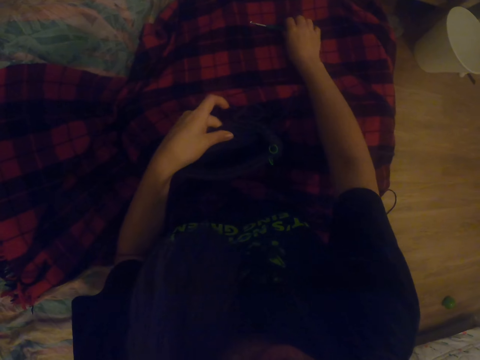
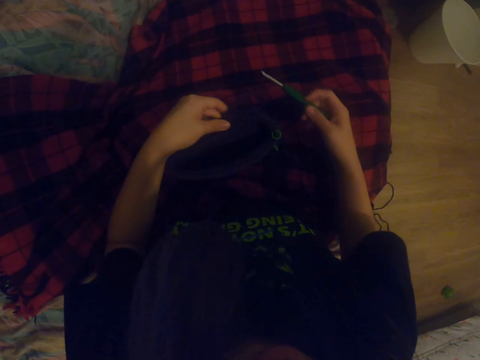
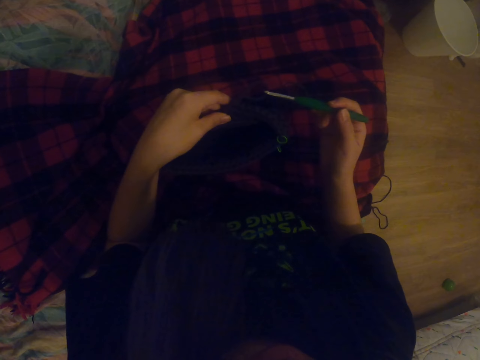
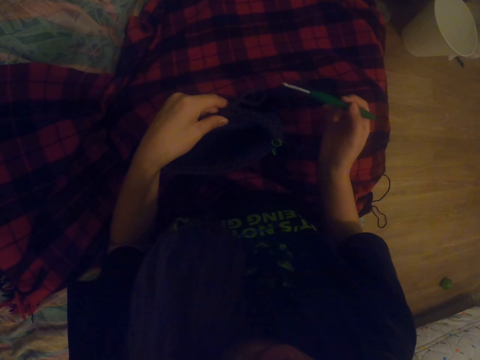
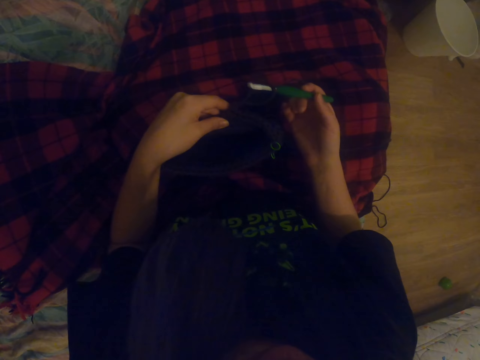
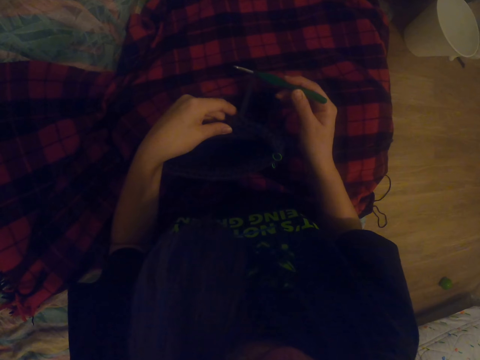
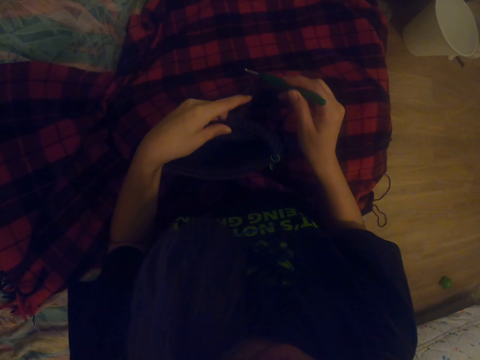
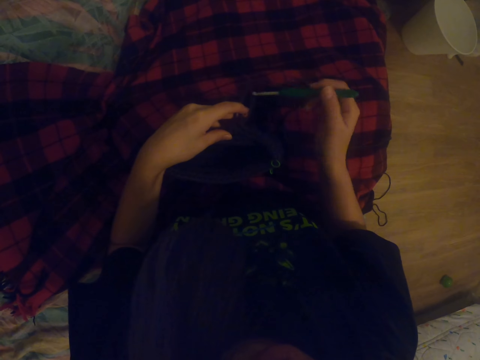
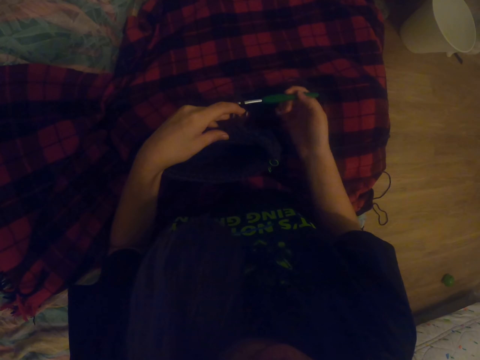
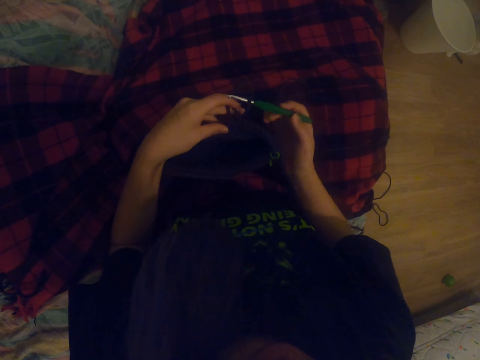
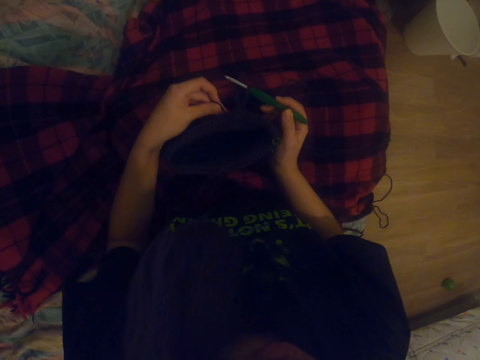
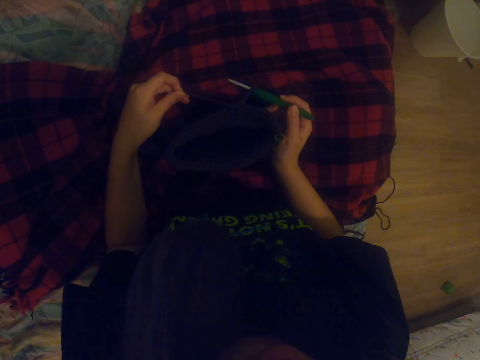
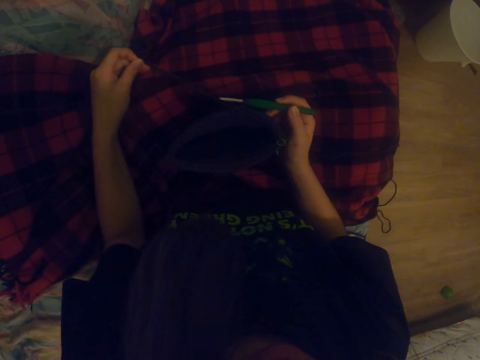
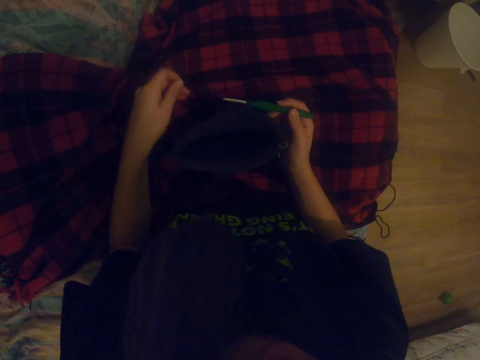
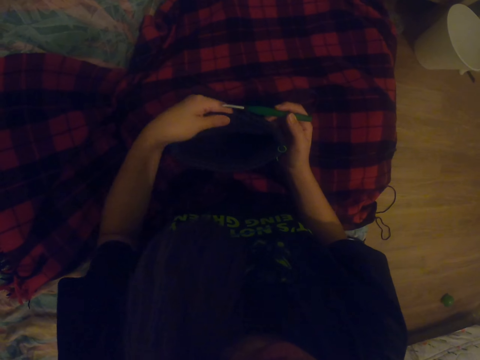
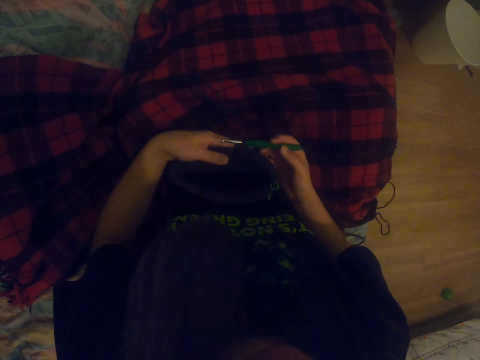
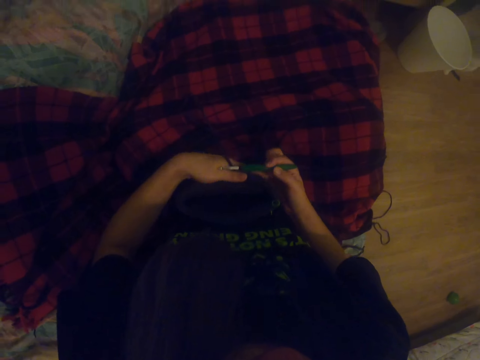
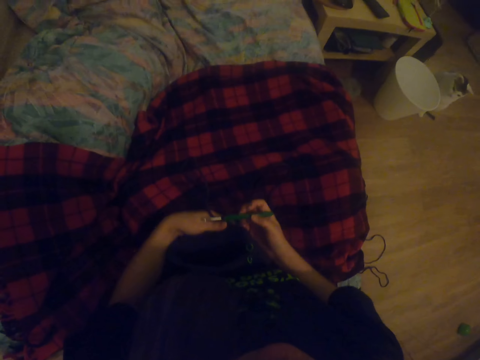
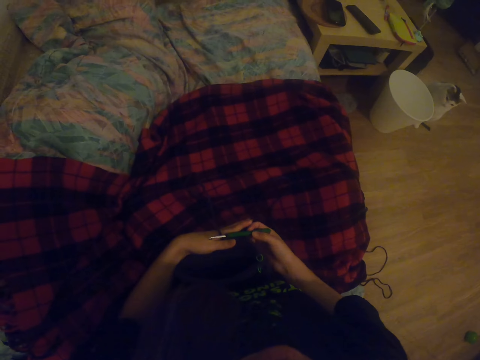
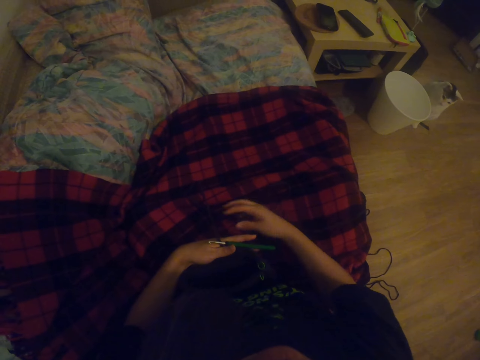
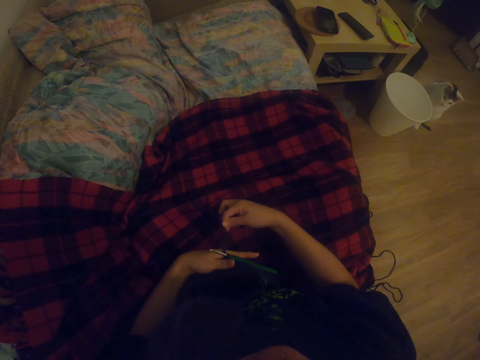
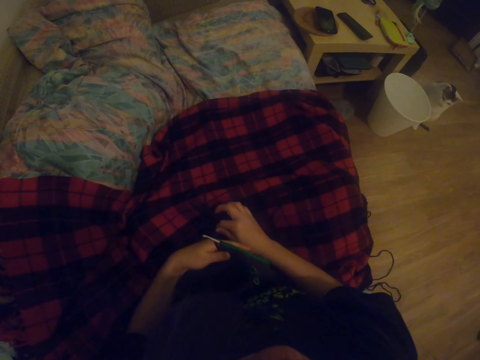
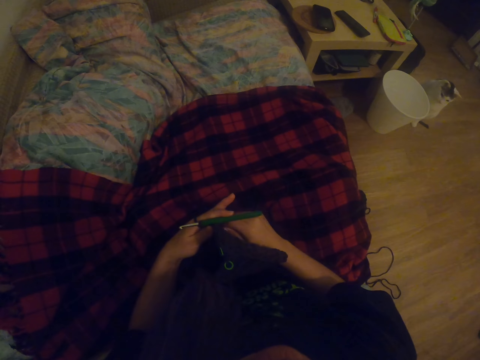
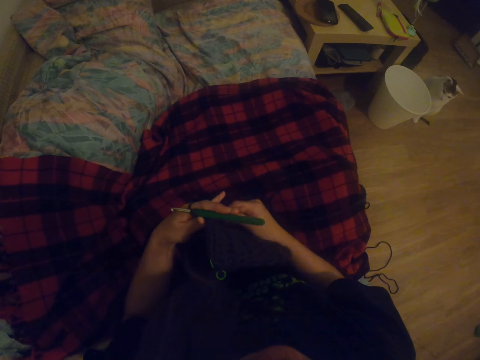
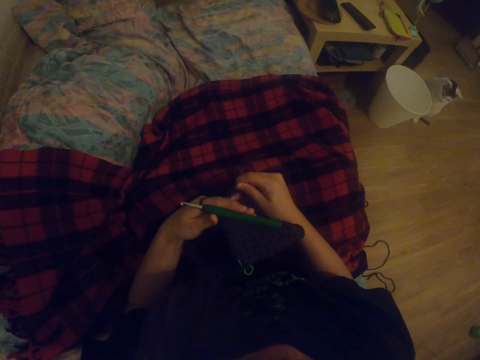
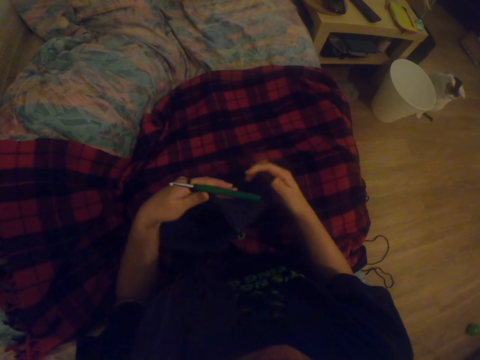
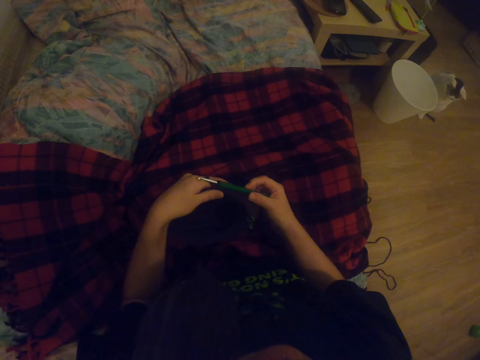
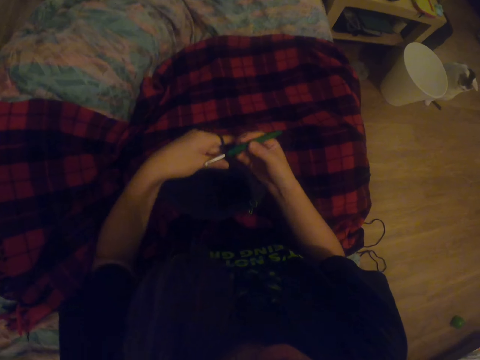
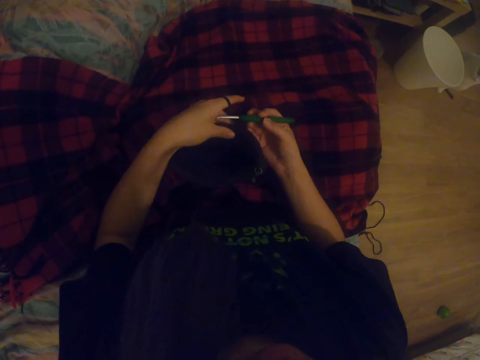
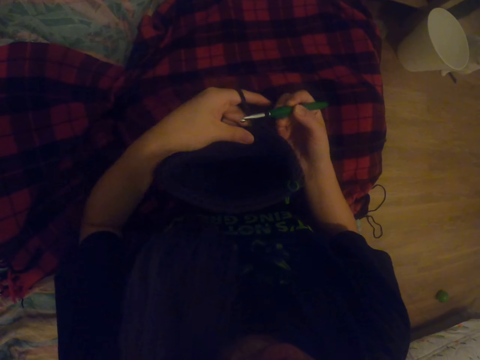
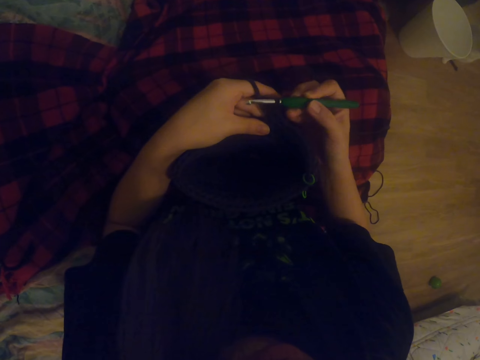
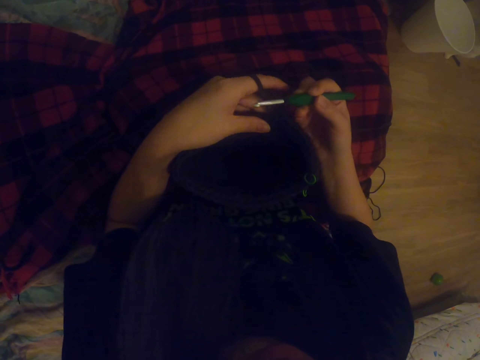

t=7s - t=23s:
The camera wearer picks up a crochet or punch needle. They put the knitting crochet in the thread. They pull a thread. They put the punch needle in the thread. They hold the knitted bag. They pull the thread. They put the thread in between the fingers. They hold the knitting crochet.

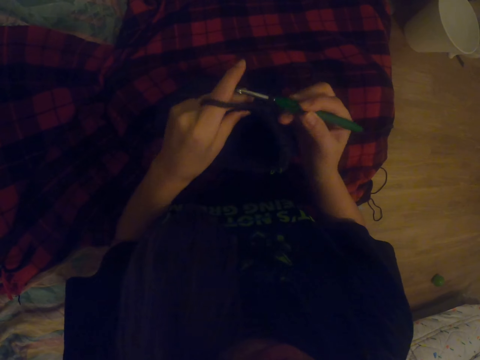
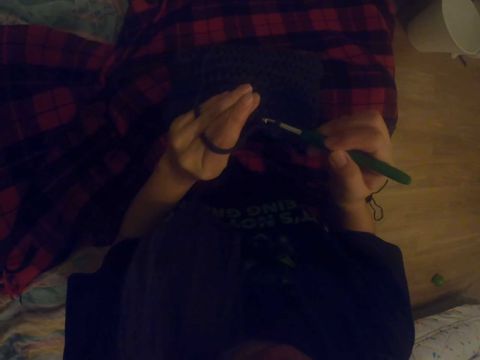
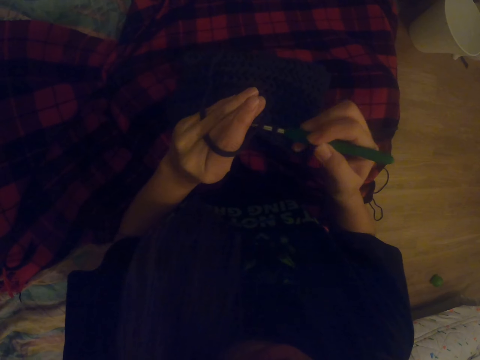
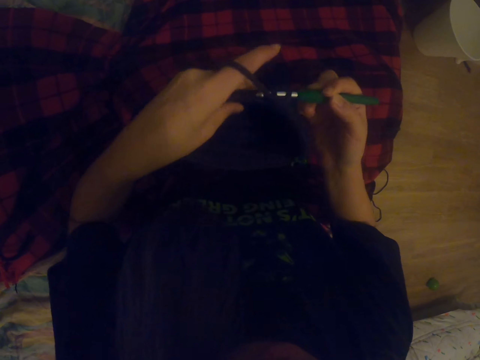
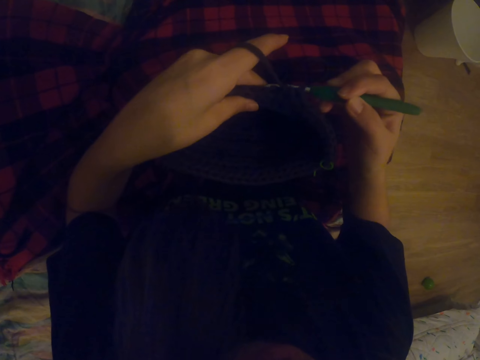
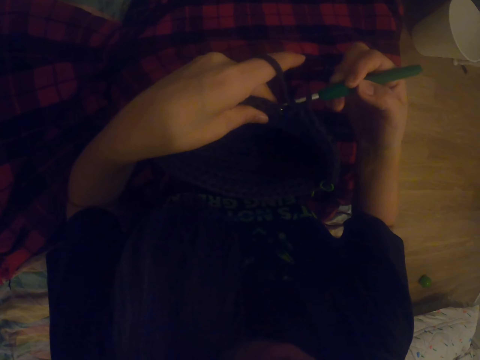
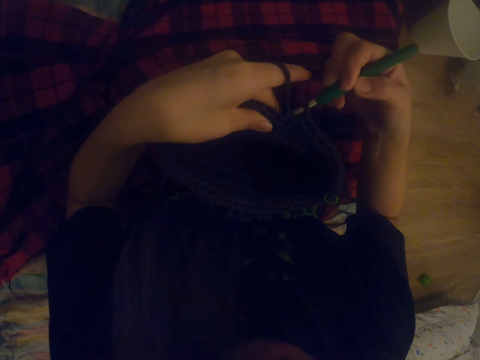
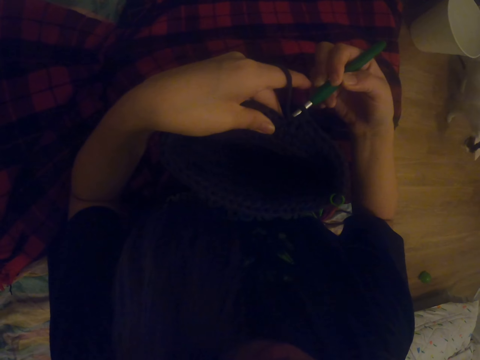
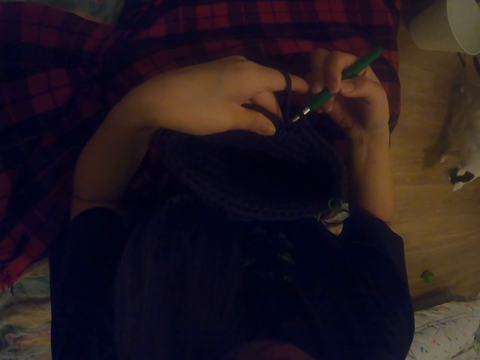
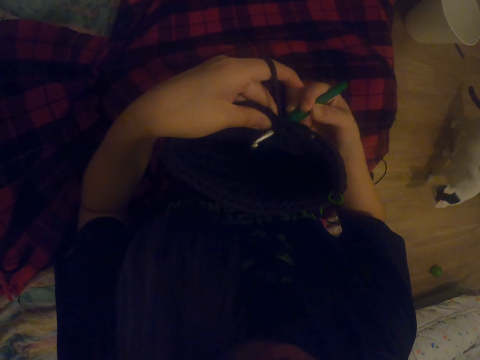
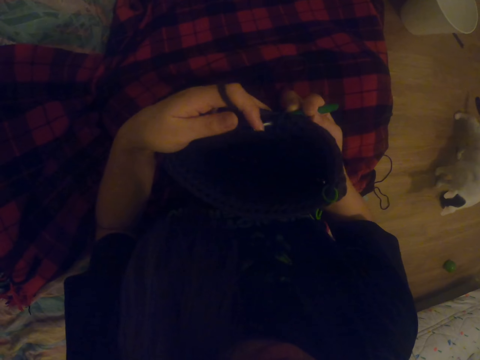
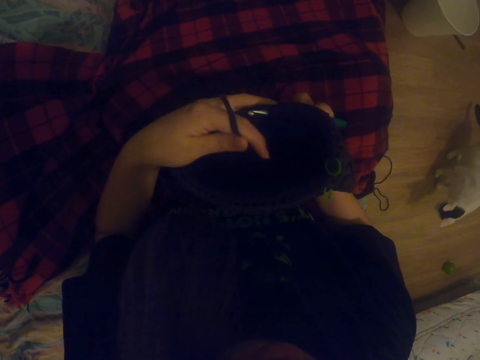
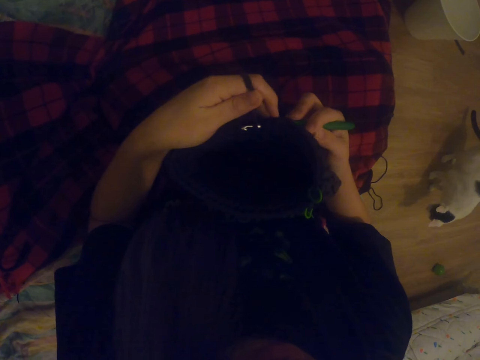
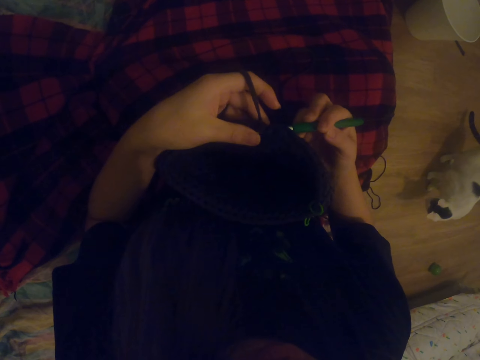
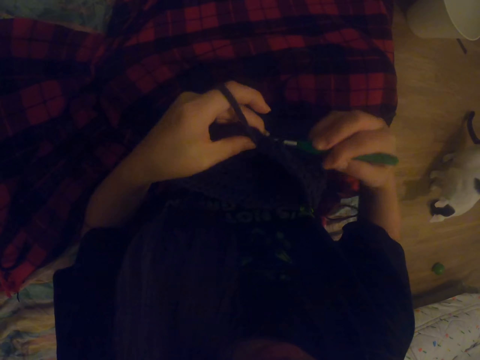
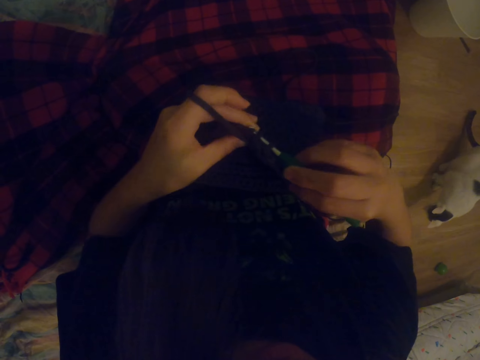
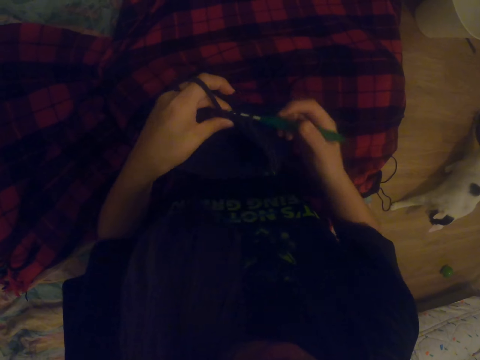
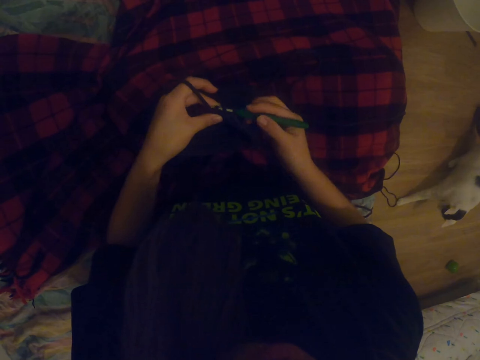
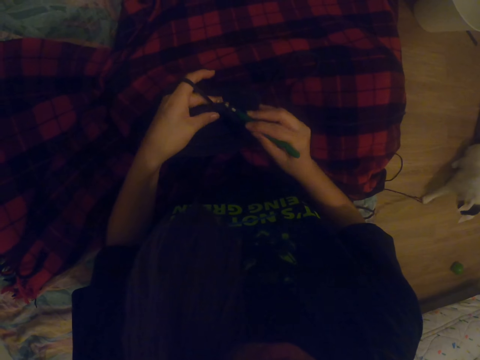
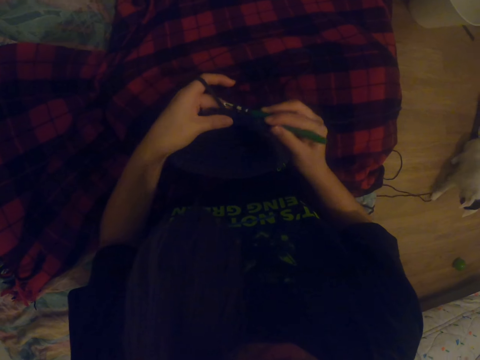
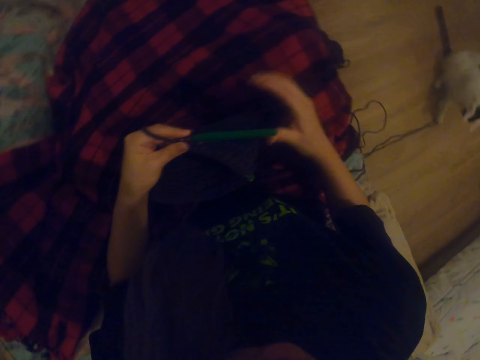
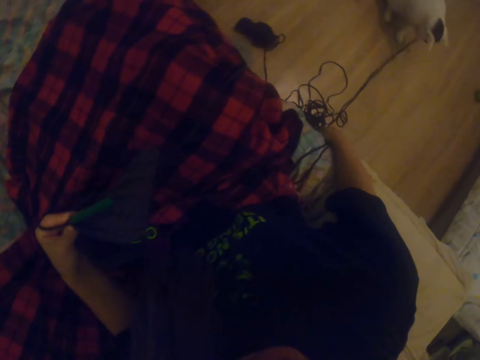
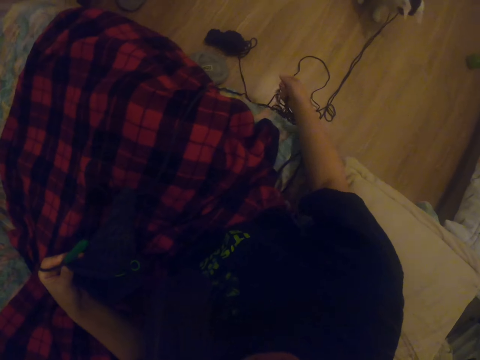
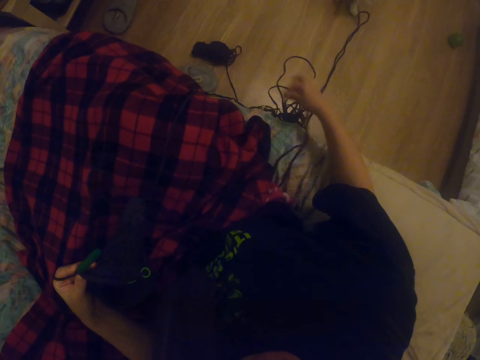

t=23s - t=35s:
The camera wearer knits the cloth. They pull the thread.
